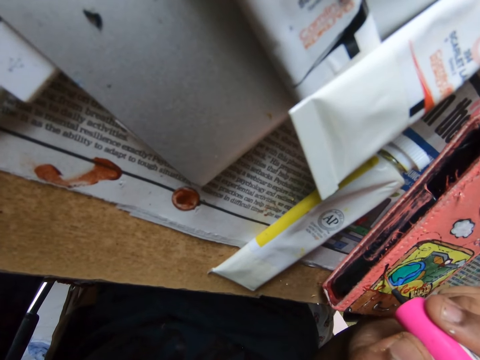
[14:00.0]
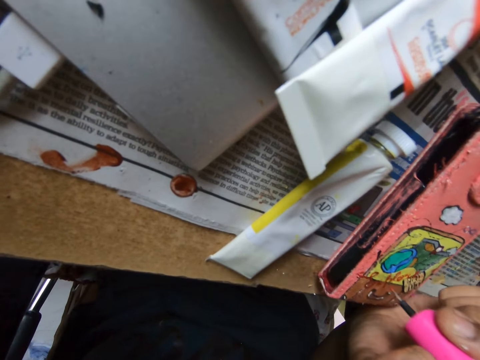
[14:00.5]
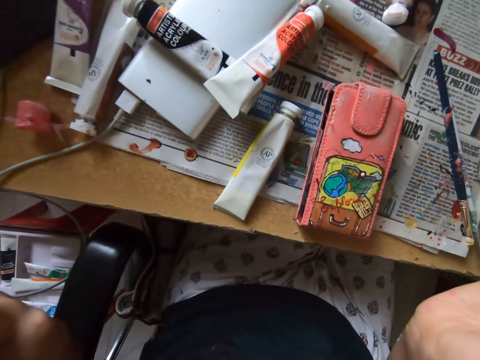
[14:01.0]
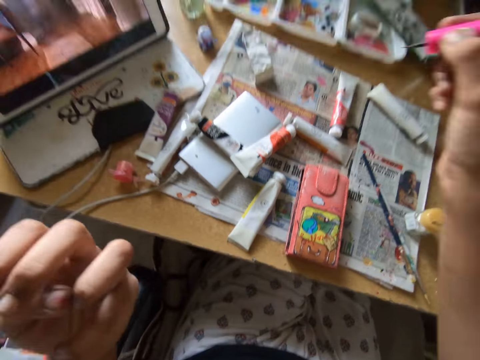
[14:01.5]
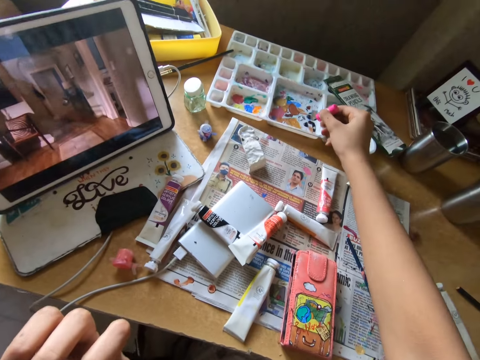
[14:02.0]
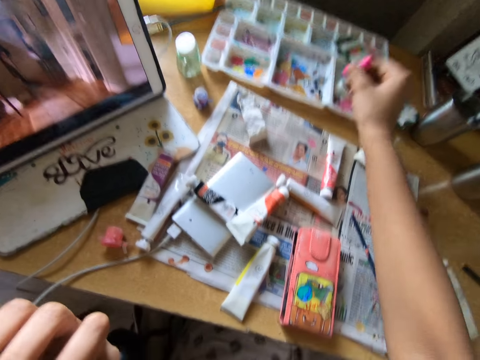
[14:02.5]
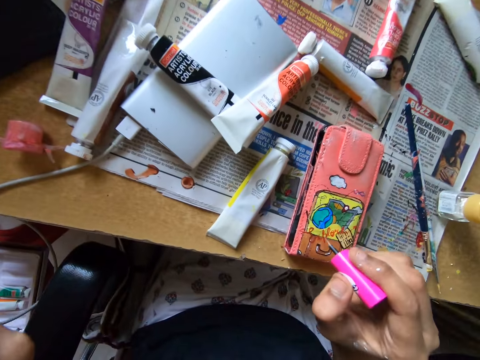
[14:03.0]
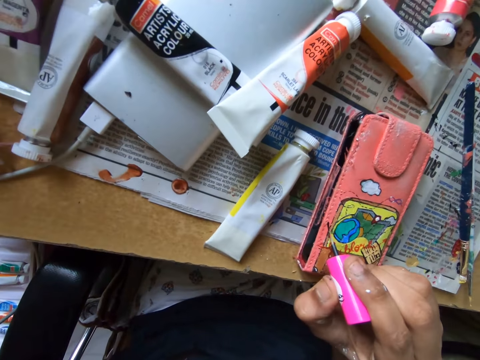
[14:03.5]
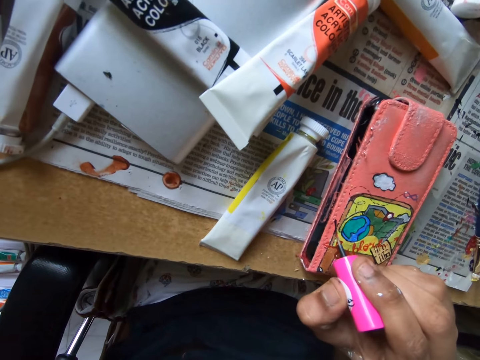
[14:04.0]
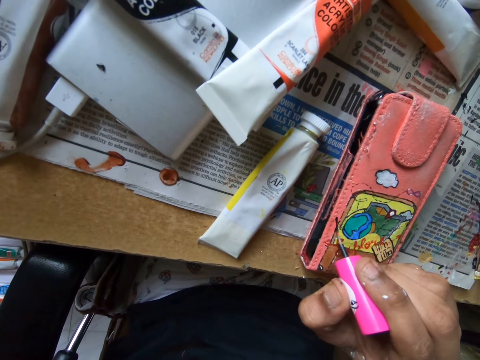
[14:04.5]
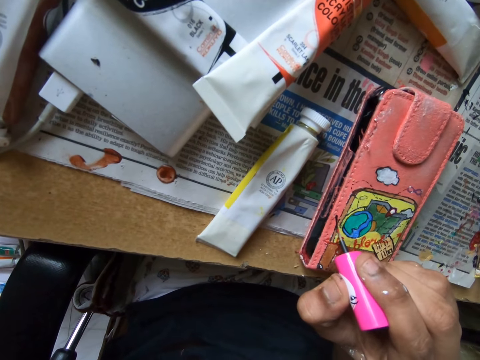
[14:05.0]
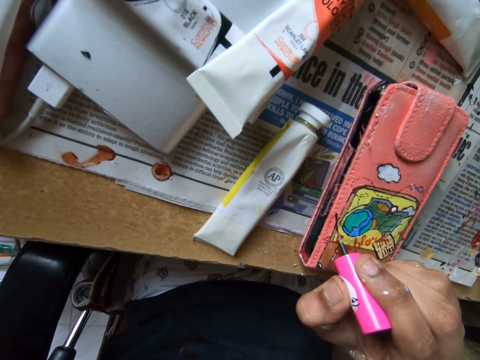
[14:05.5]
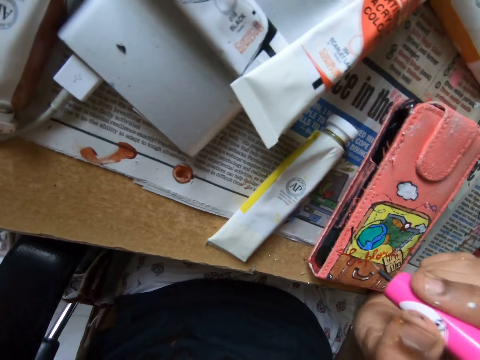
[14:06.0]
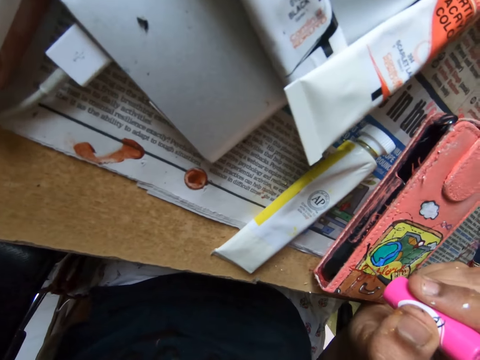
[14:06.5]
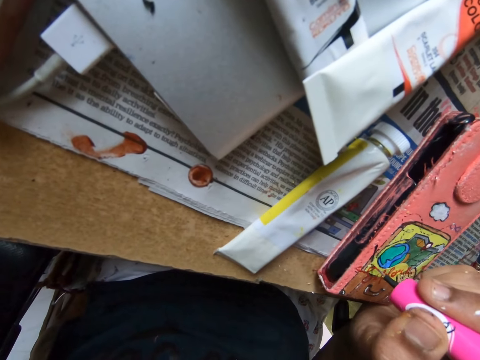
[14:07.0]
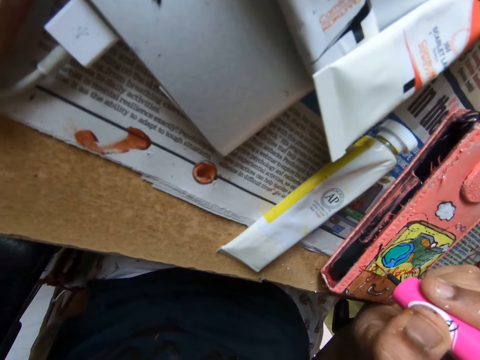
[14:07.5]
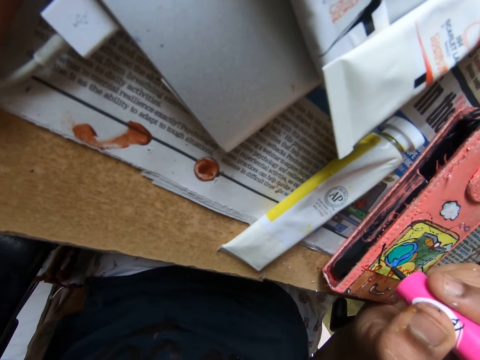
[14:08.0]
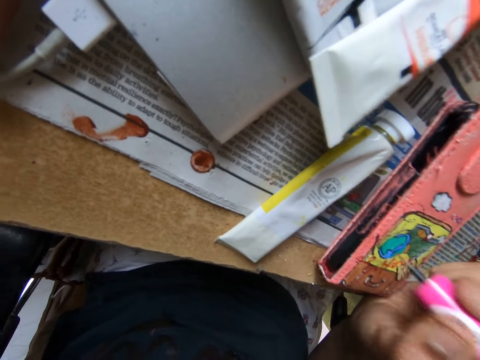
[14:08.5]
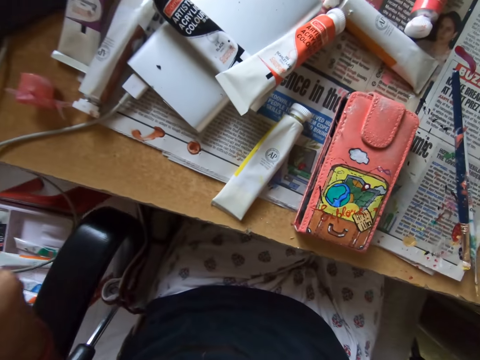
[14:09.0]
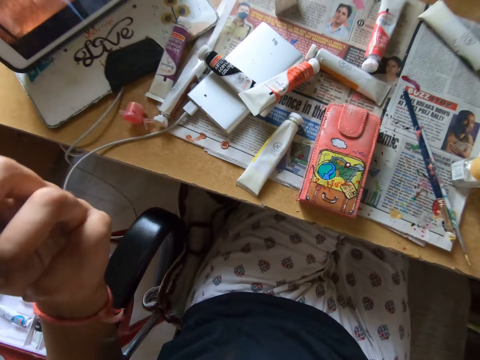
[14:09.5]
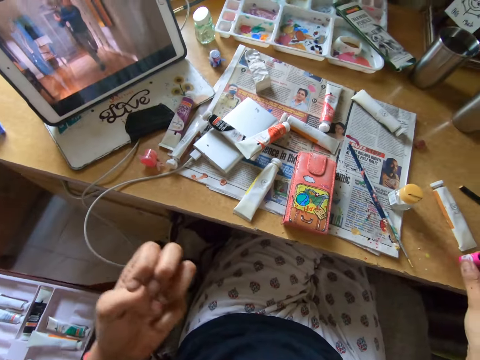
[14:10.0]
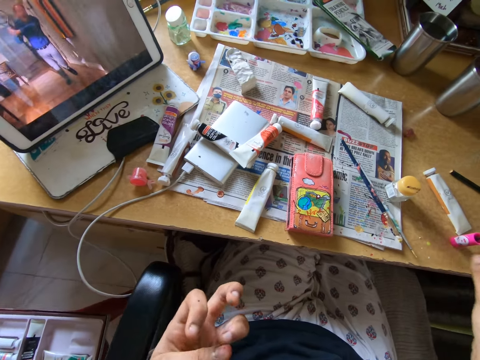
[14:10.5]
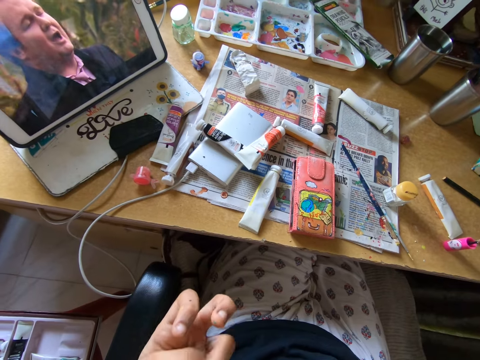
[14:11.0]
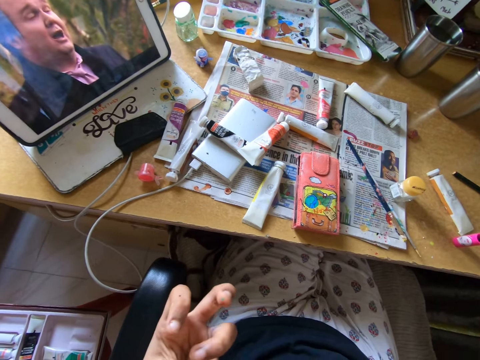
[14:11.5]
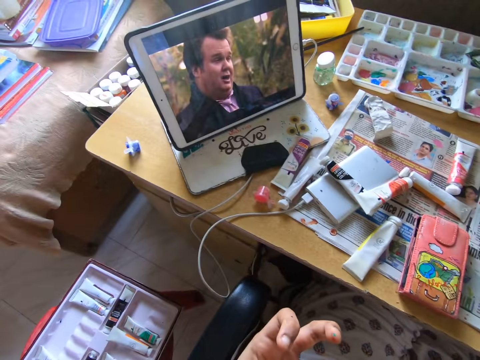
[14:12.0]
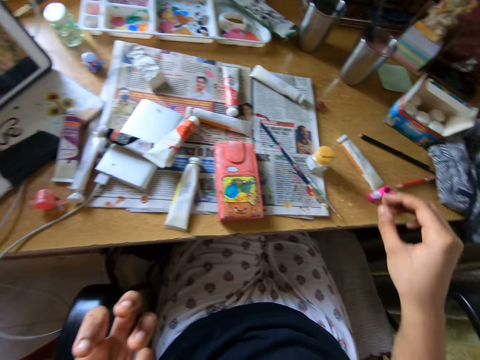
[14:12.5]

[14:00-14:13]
The camera wearer scoops paint on a paint tray with a paint brush. They continue to paint on the phone case with the paint brush. They put down the paint brush on a table.

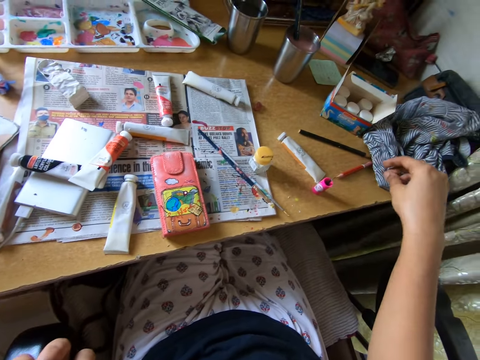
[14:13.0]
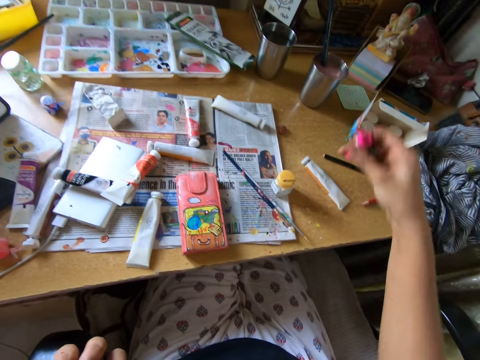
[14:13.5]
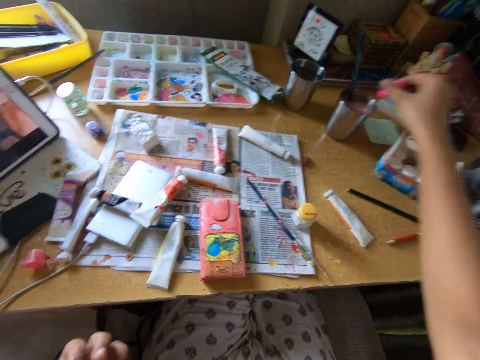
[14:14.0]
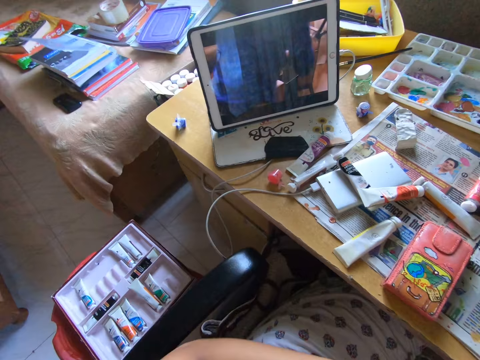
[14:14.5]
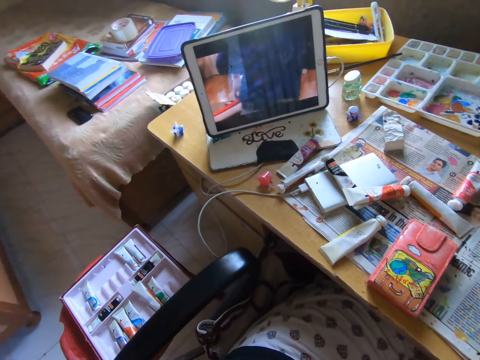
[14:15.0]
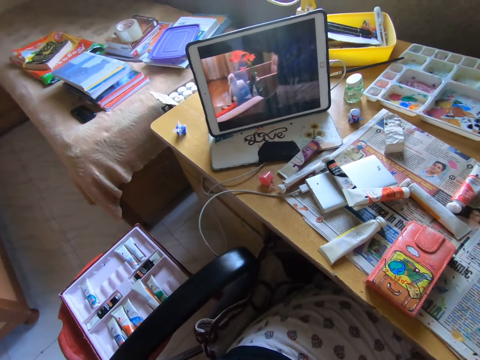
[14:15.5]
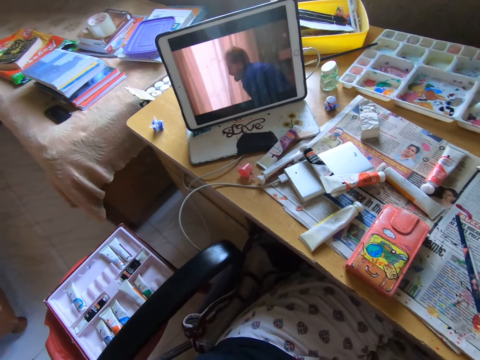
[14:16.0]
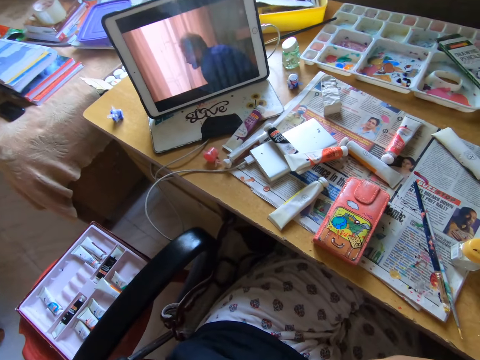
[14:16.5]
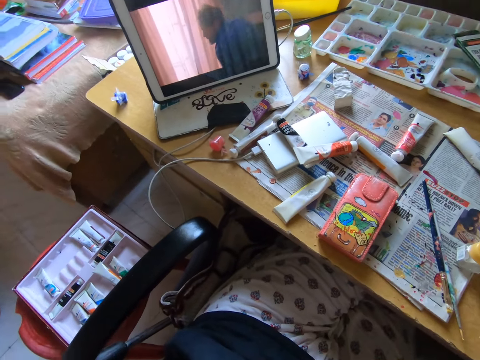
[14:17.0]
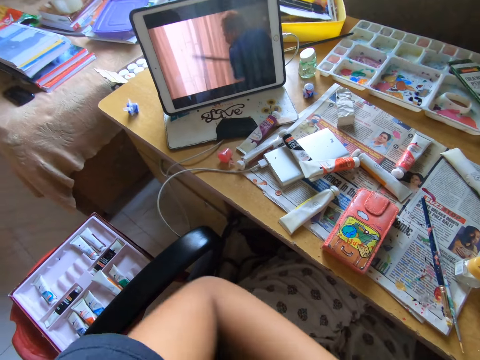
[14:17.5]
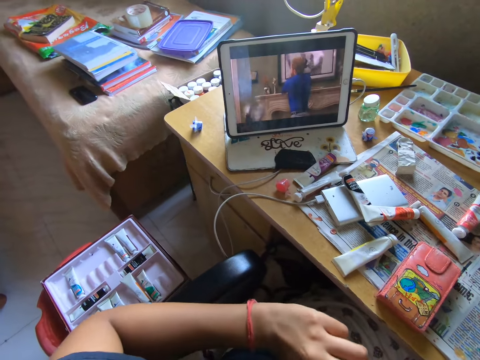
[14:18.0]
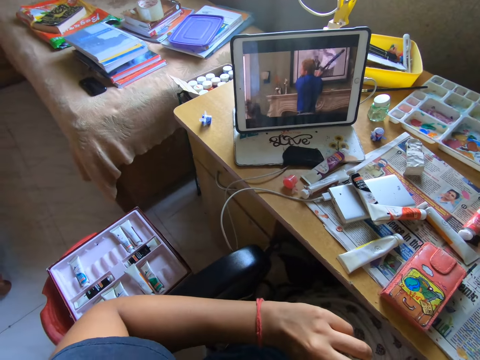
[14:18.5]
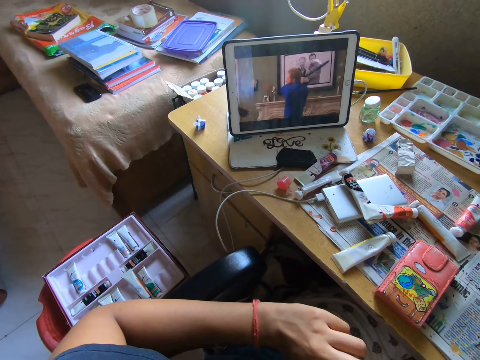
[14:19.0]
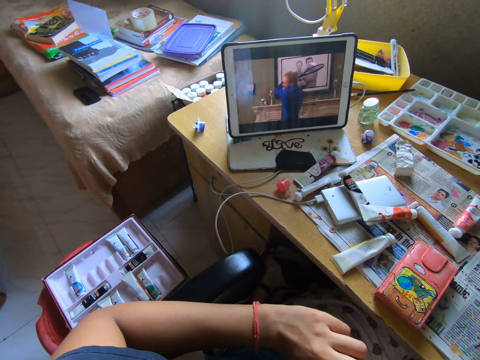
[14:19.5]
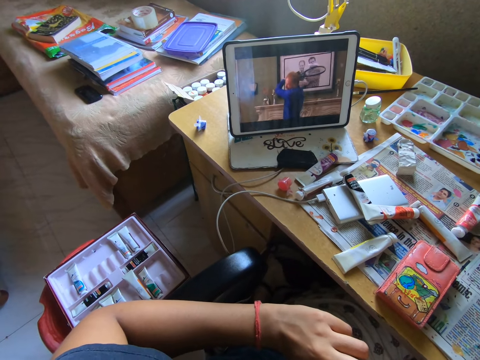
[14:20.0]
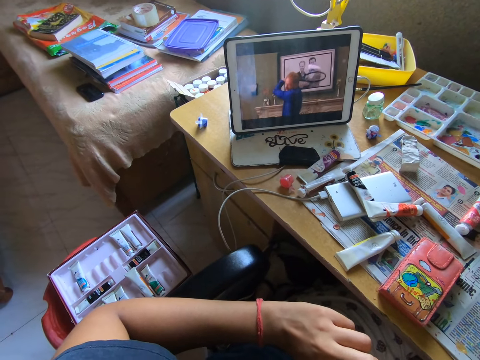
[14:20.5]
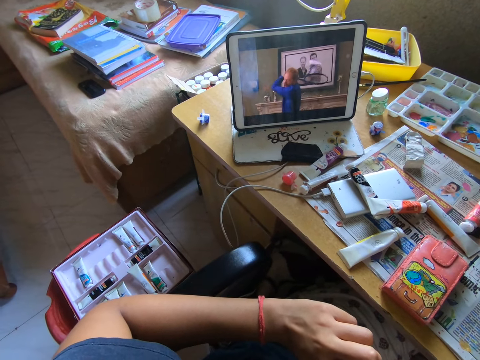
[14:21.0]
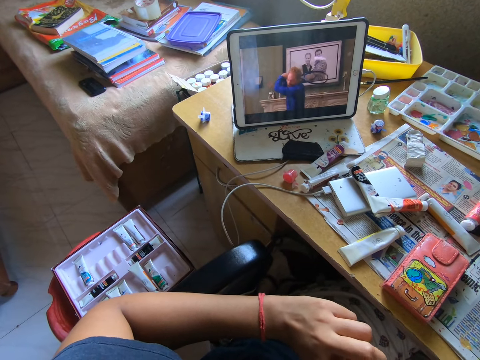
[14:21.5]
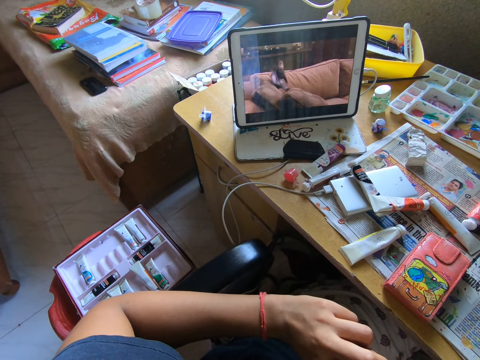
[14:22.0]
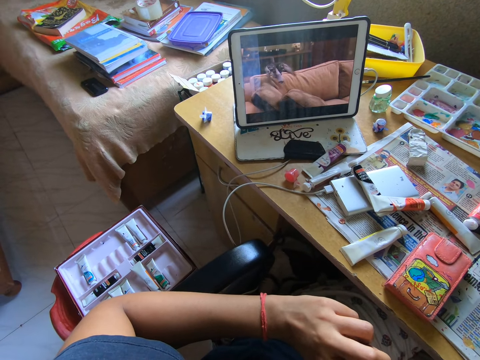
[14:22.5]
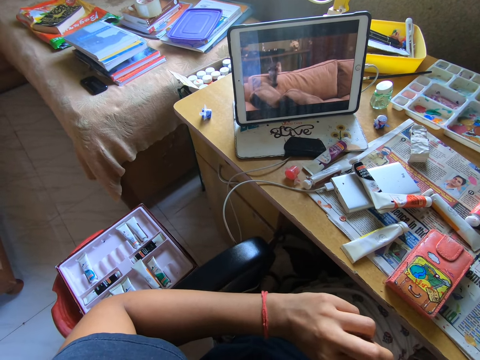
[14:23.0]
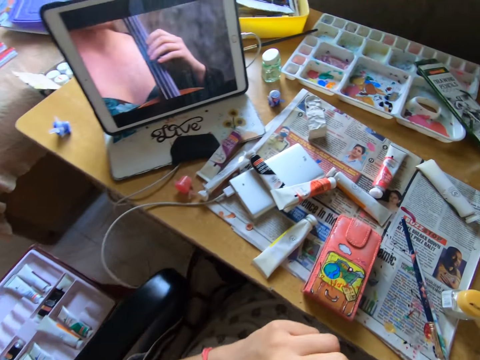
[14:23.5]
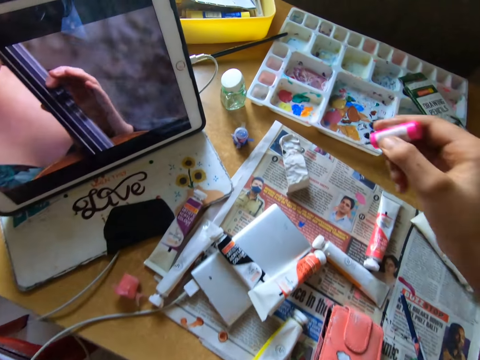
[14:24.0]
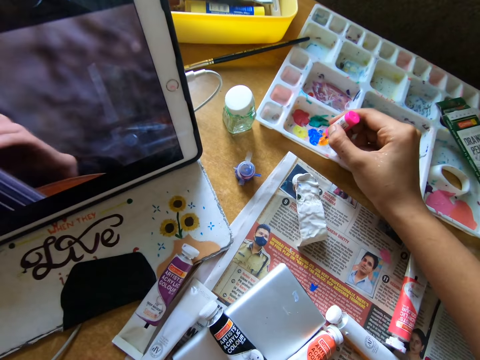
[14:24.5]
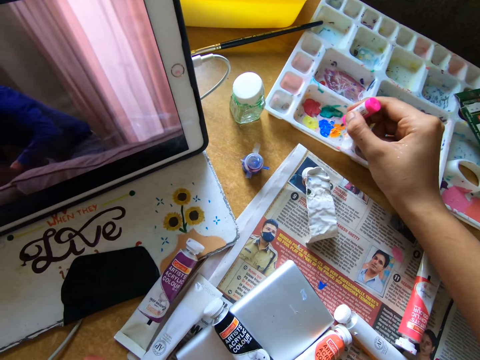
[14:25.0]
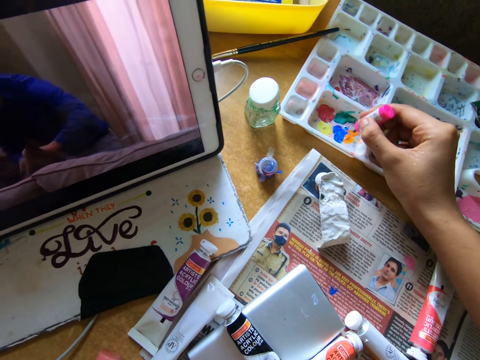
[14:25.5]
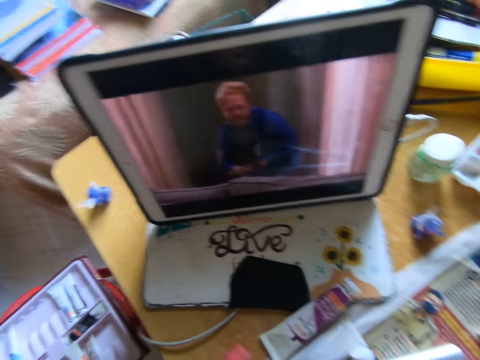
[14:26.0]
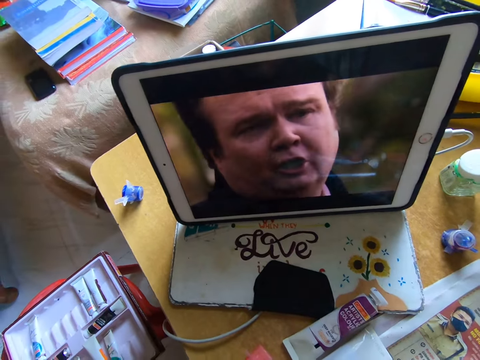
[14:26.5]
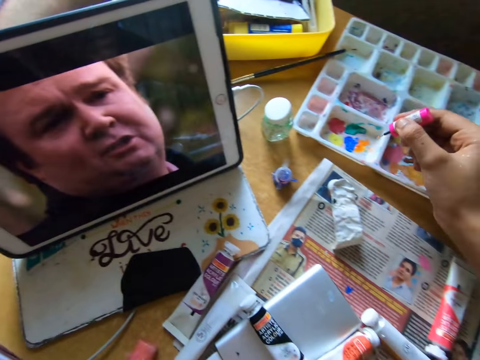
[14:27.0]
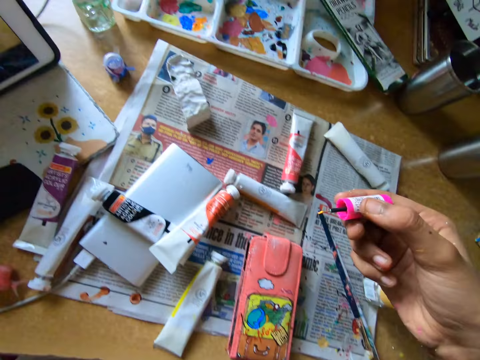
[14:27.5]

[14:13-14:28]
The camera wearer picks up a paint brush on a table. They pick a color in a tray with the brush. They dip the paint brush in a silver glass. They watch a movie on a tablet. They scoop paint on the paint tray with the paint brush.
